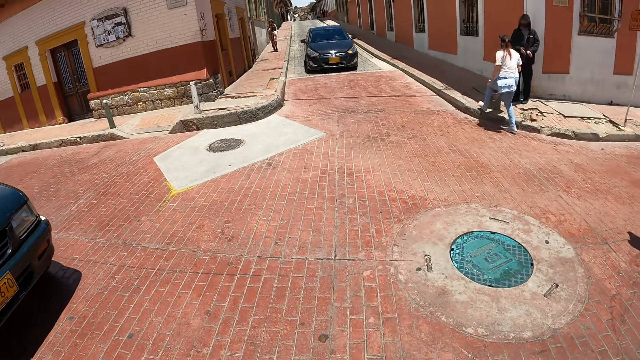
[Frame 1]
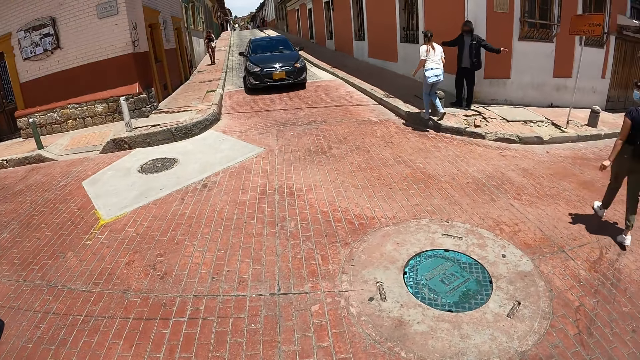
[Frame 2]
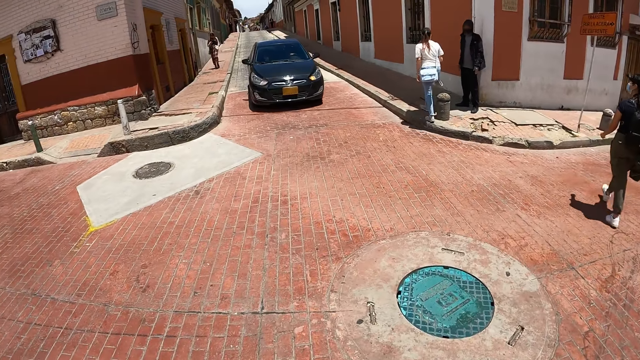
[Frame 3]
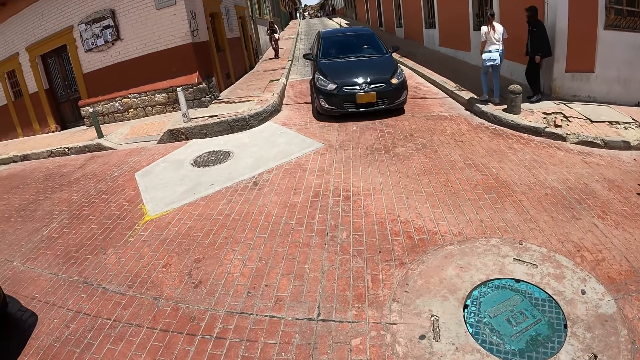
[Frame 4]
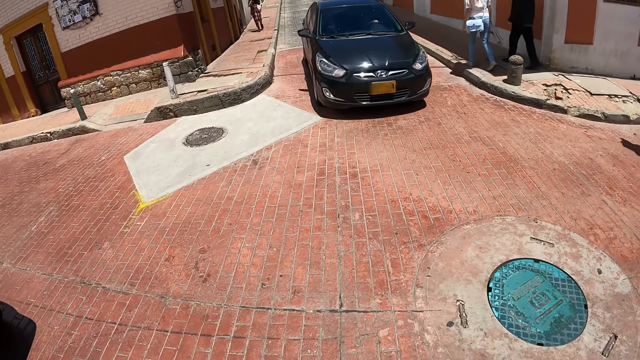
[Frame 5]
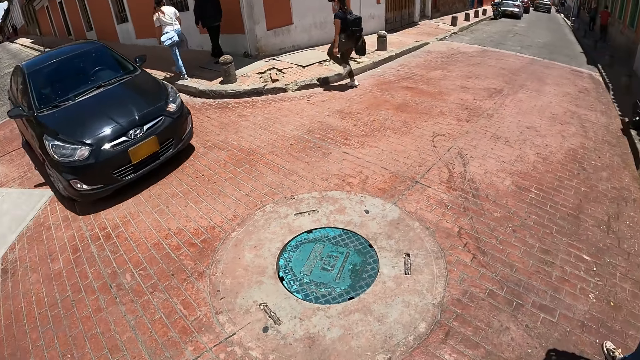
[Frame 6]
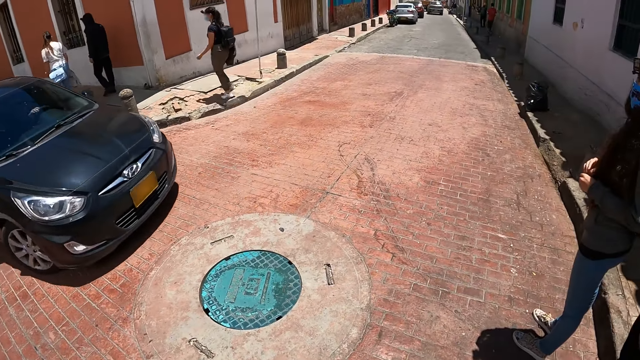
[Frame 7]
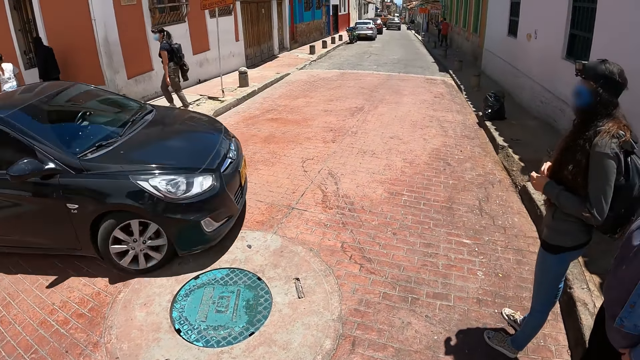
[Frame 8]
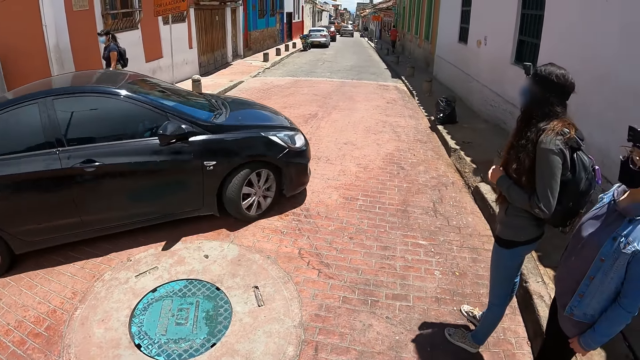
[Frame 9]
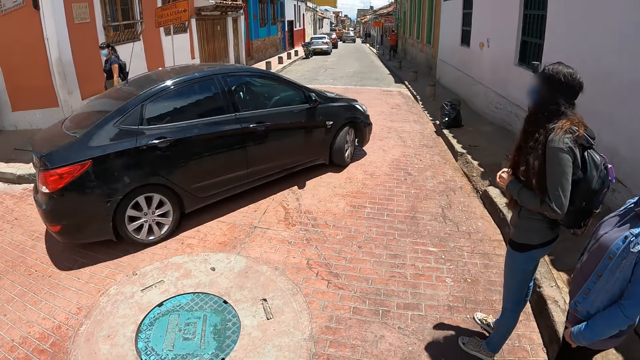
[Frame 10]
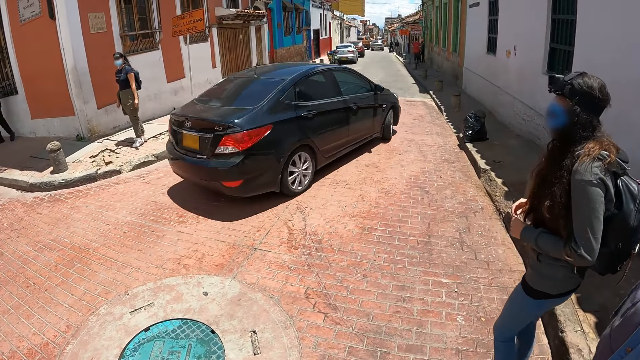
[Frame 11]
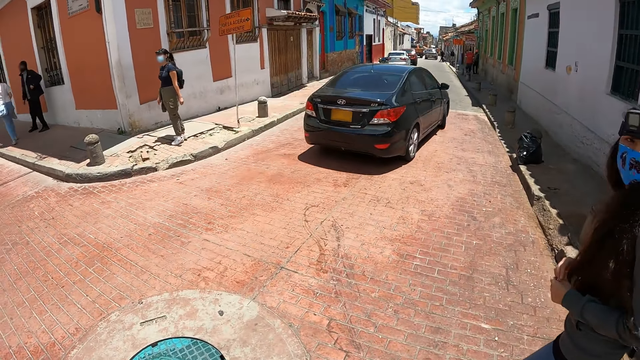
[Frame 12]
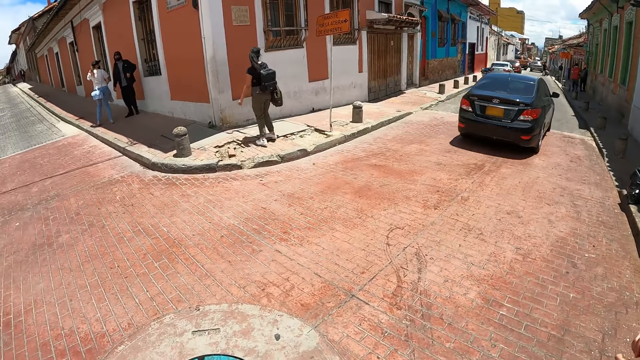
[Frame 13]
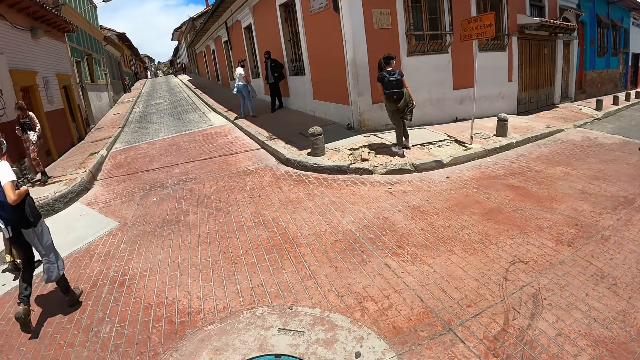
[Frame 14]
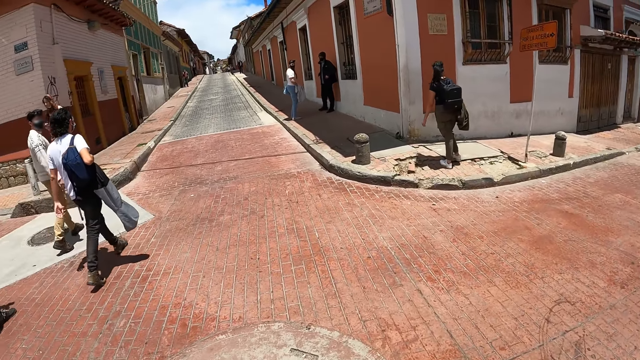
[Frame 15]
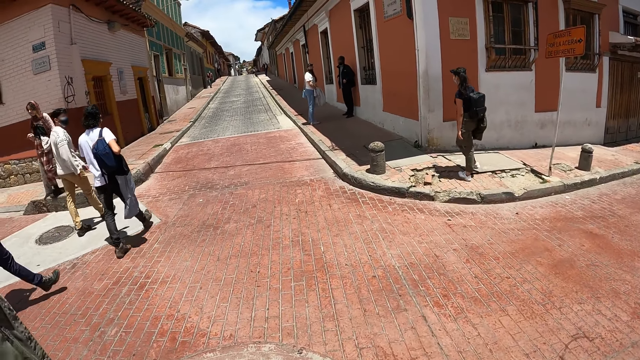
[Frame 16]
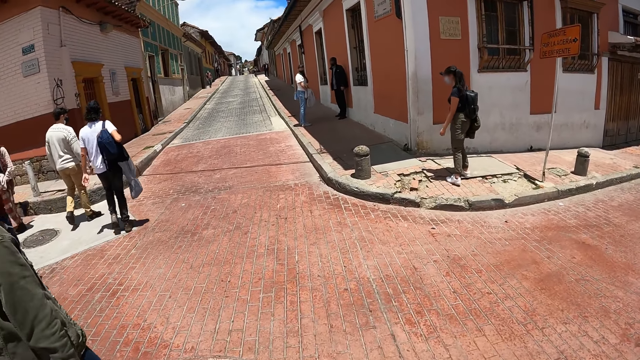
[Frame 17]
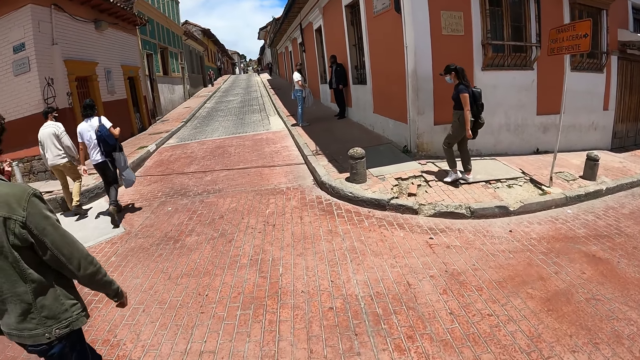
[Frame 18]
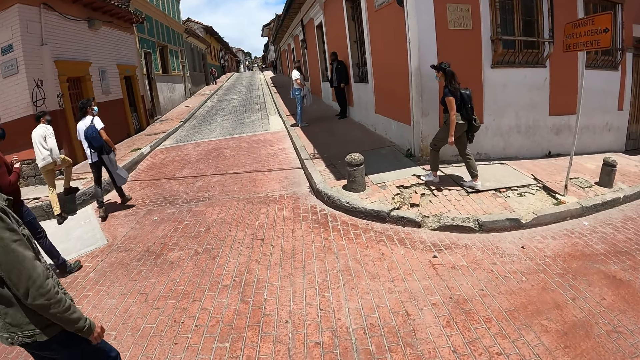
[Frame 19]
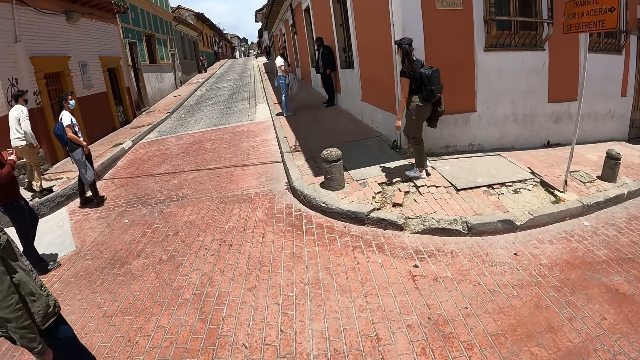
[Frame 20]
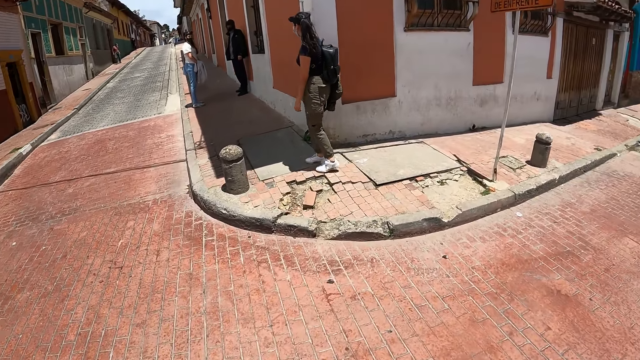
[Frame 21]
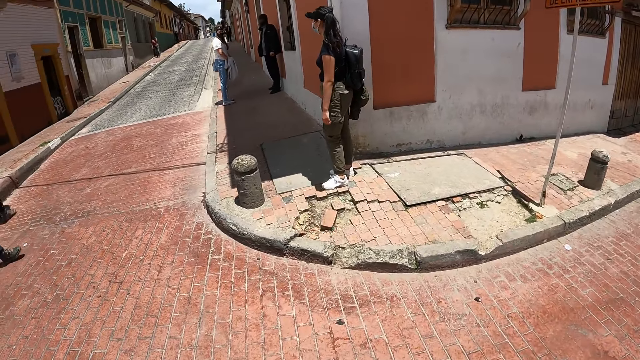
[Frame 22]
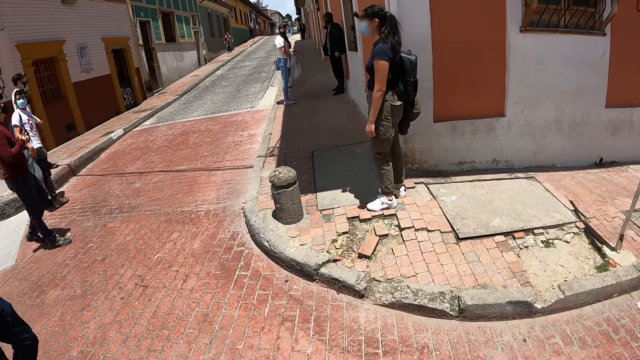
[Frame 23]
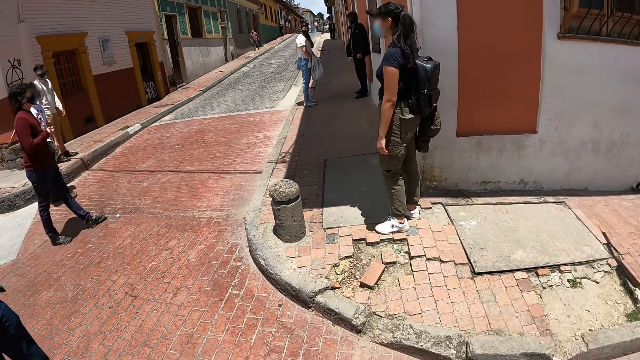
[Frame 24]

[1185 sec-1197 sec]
The camera wearer walks around. They walk along the street.

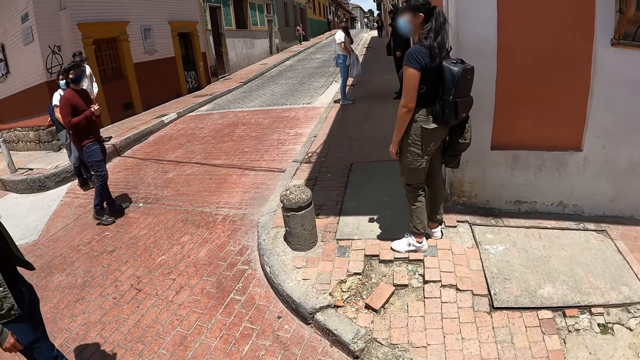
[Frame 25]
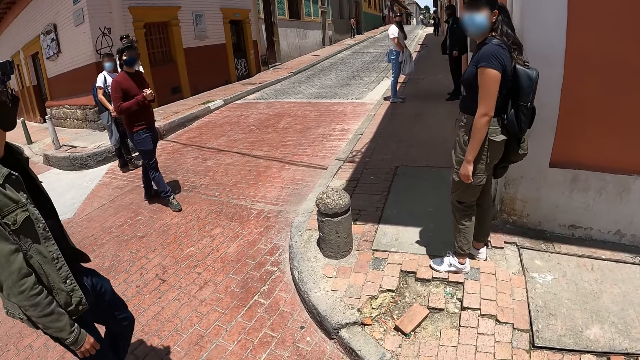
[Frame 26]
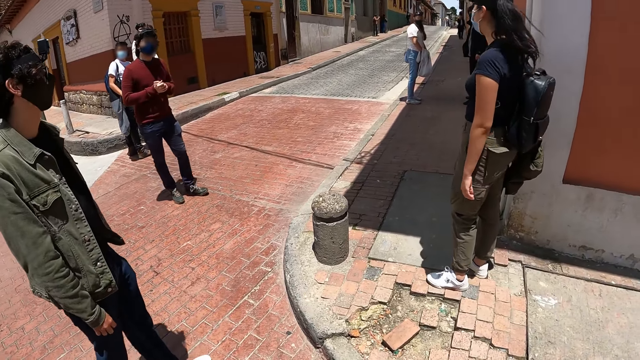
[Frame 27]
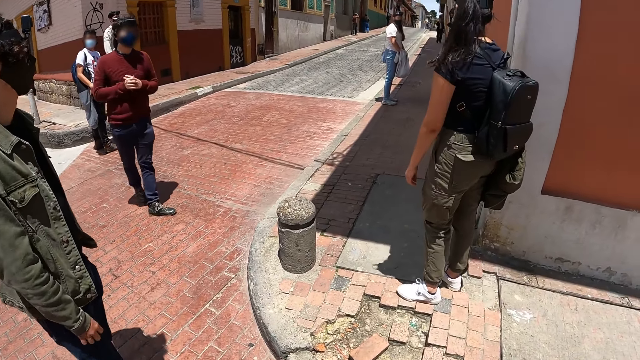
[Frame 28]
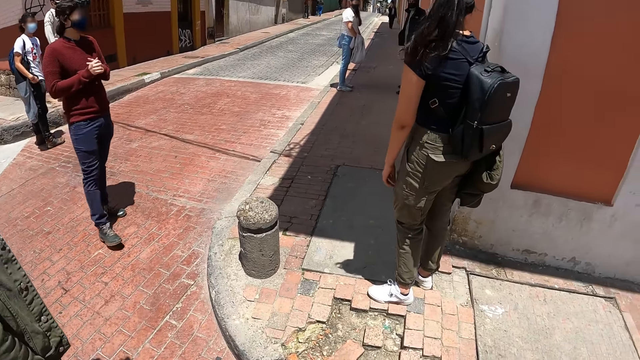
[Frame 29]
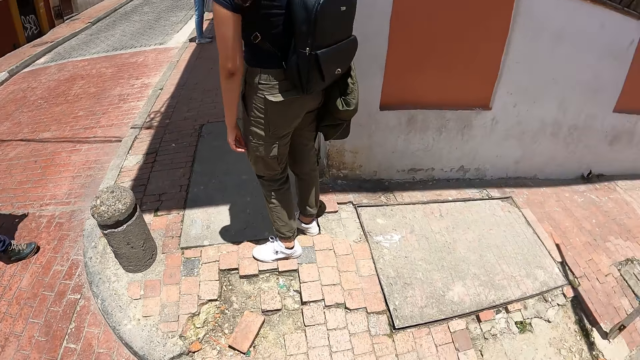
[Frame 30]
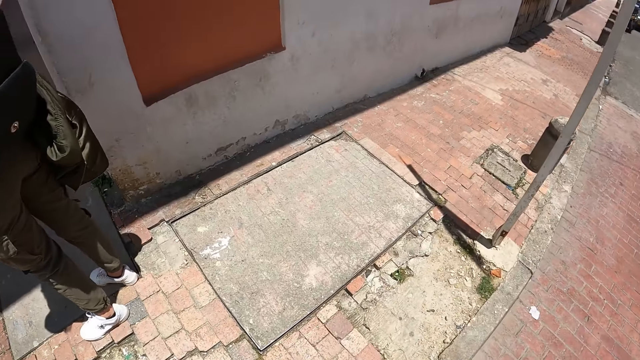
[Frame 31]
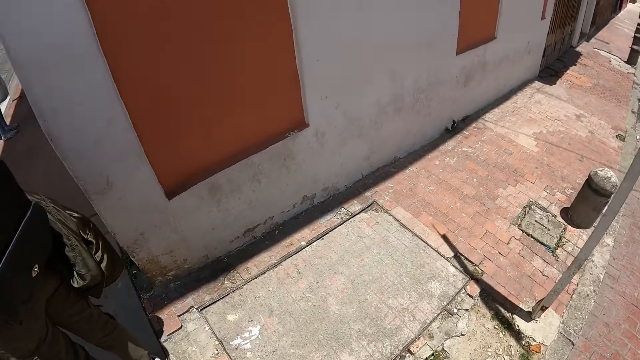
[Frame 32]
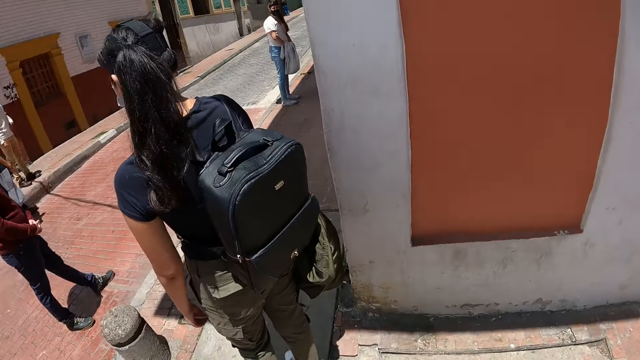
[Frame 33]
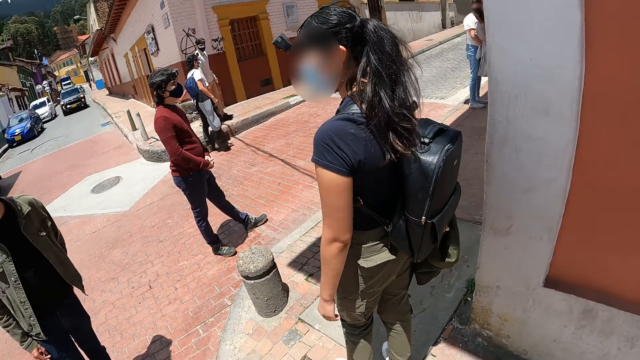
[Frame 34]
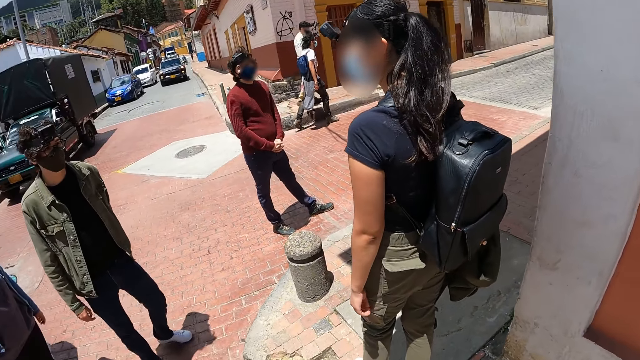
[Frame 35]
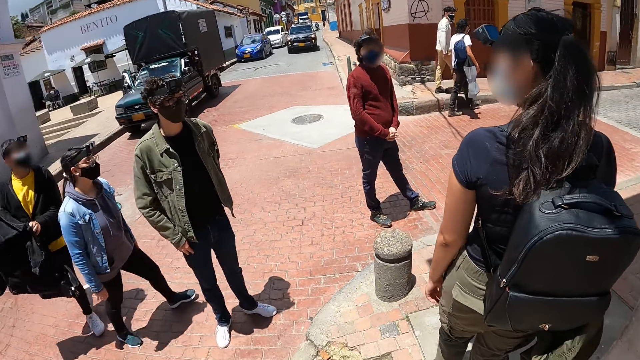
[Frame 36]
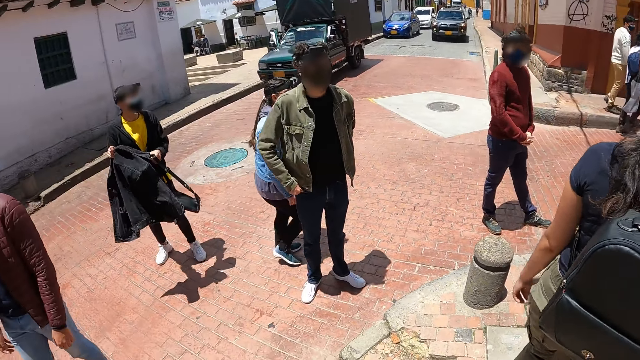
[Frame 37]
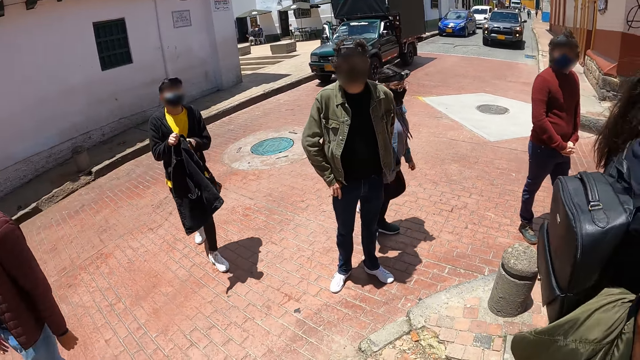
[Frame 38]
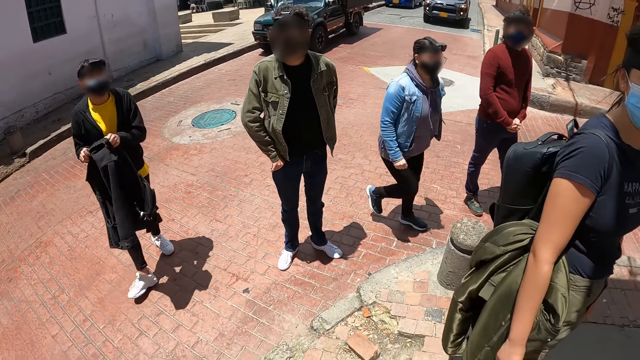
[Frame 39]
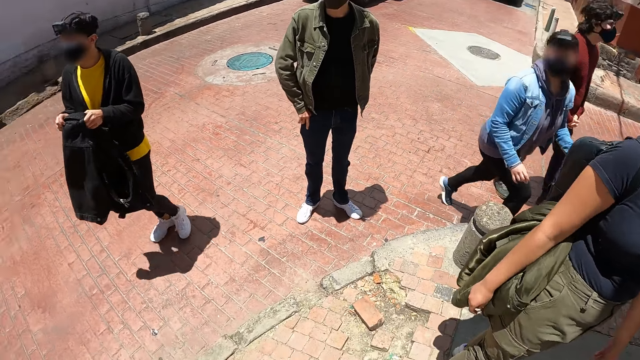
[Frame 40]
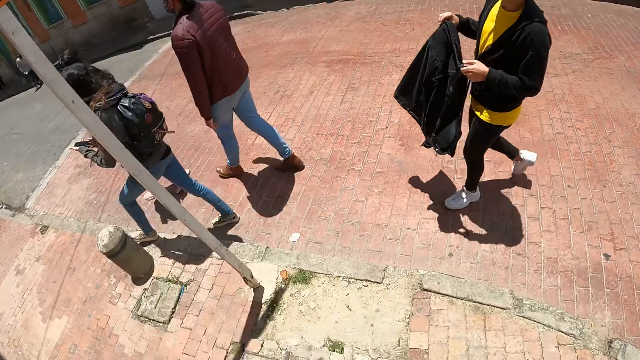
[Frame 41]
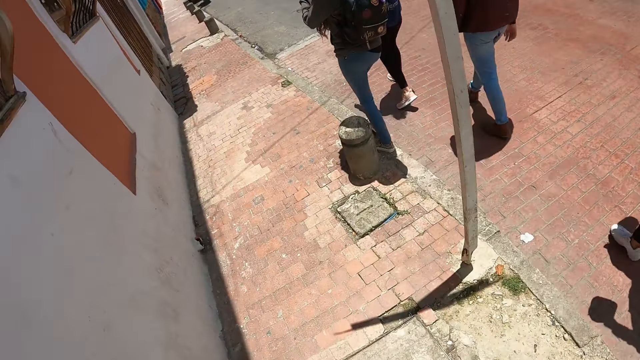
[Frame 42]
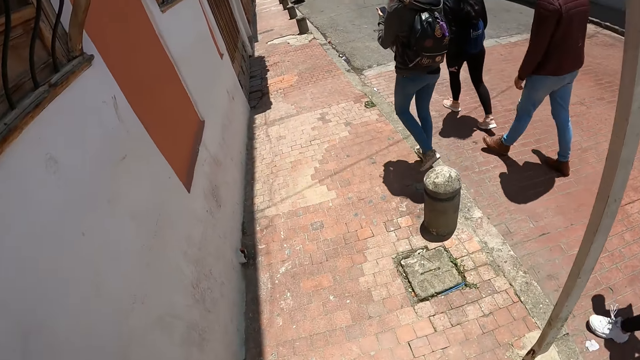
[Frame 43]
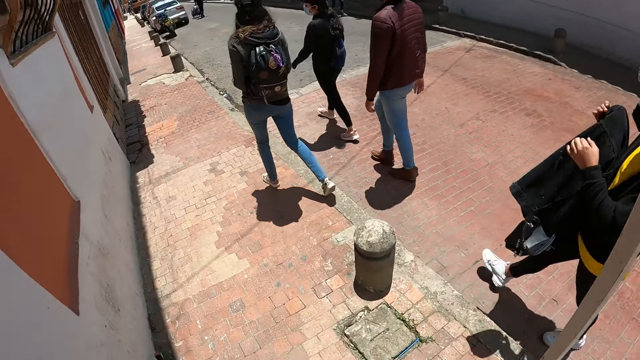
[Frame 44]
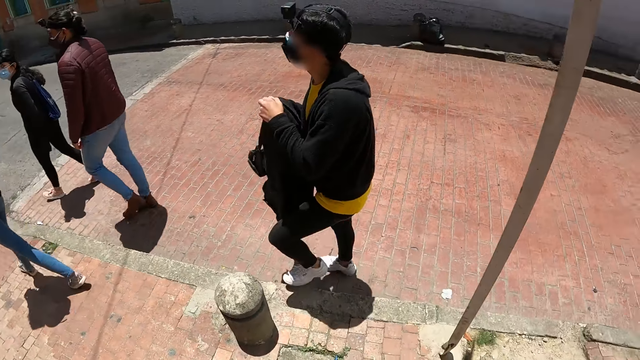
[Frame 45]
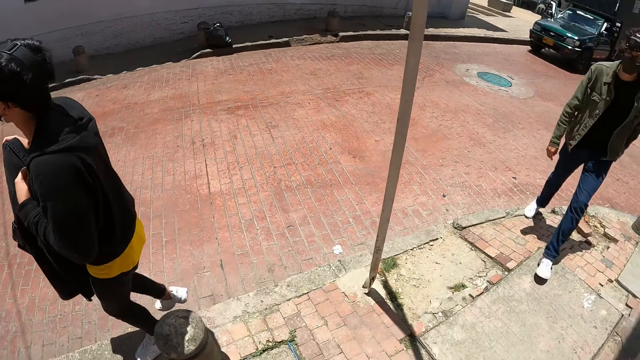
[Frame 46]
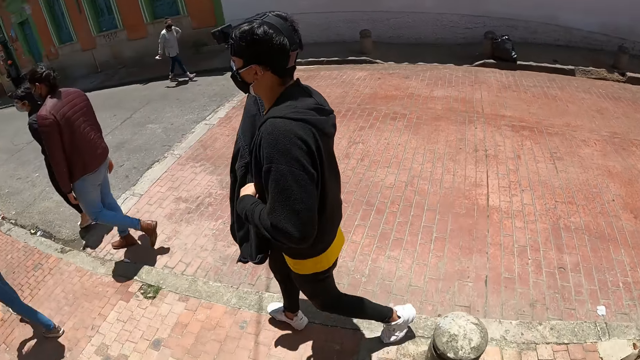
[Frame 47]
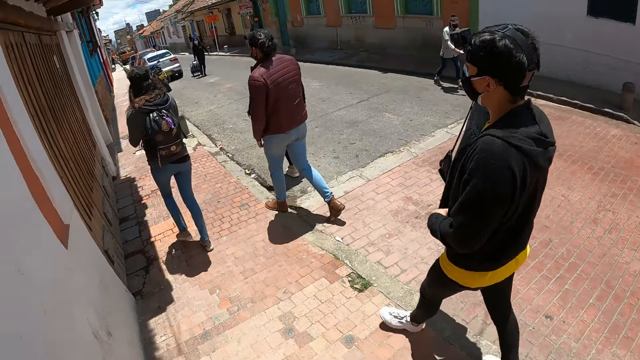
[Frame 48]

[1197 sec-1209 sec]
The camera wearer looks around. They look around the street. They walk along the street.
